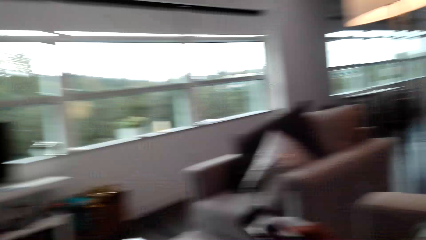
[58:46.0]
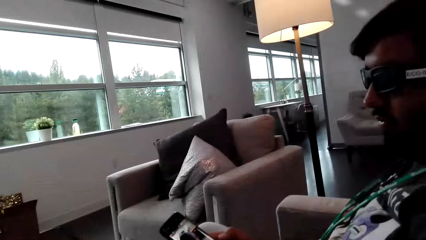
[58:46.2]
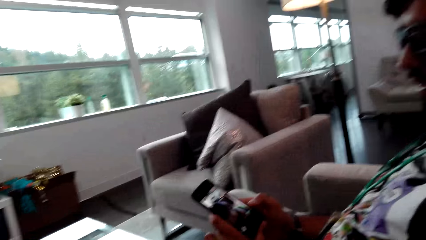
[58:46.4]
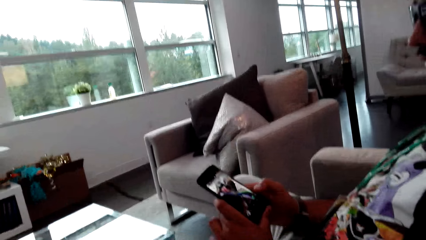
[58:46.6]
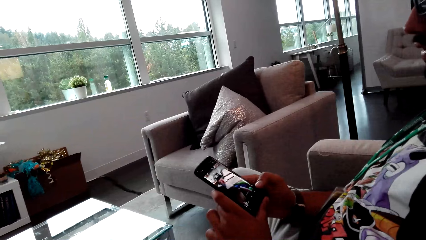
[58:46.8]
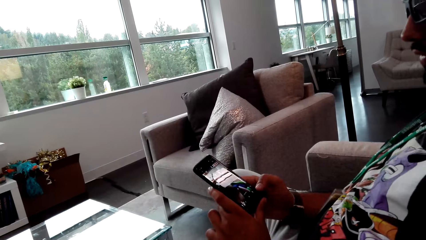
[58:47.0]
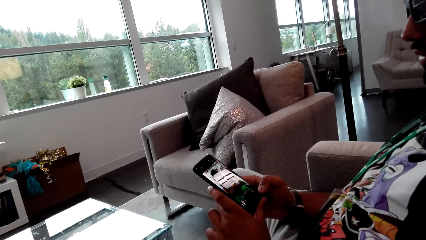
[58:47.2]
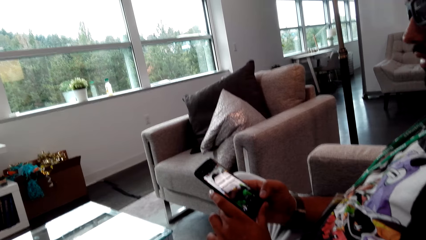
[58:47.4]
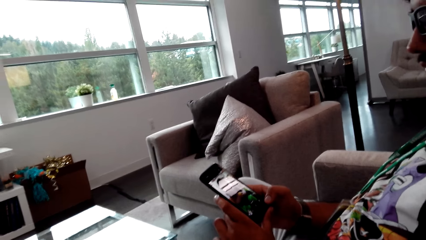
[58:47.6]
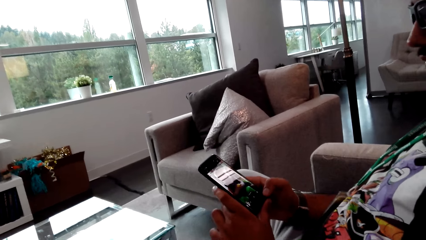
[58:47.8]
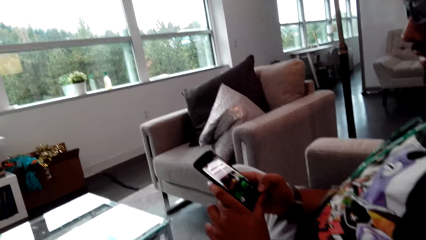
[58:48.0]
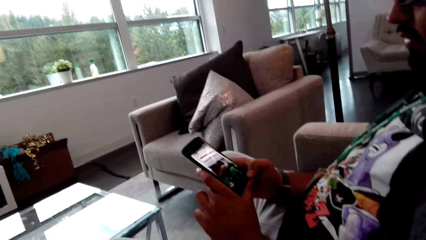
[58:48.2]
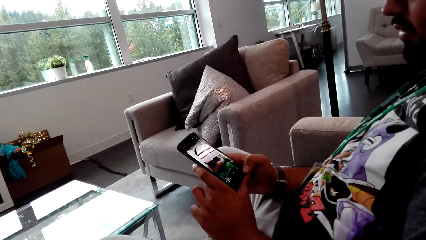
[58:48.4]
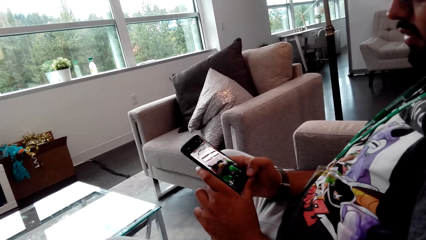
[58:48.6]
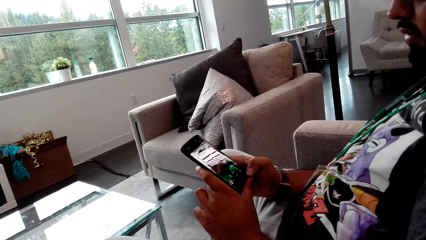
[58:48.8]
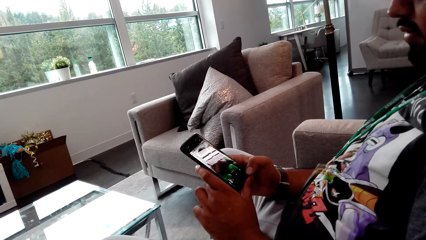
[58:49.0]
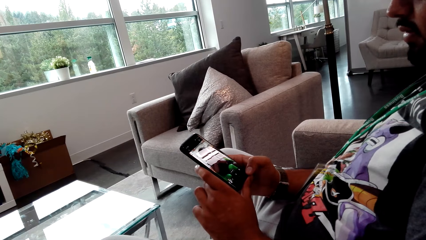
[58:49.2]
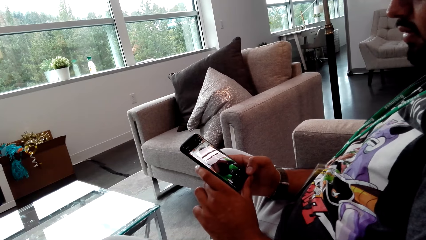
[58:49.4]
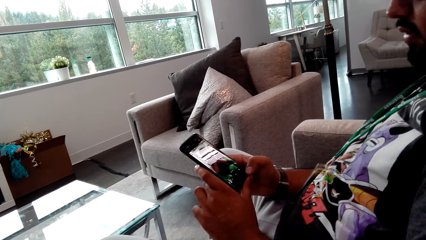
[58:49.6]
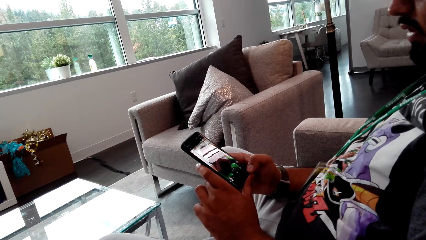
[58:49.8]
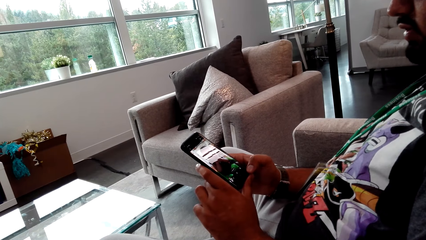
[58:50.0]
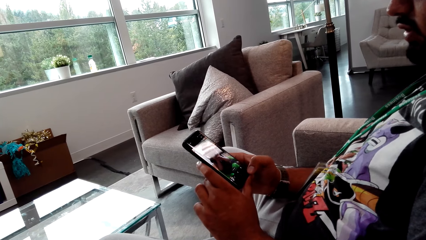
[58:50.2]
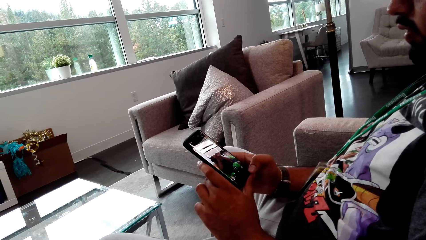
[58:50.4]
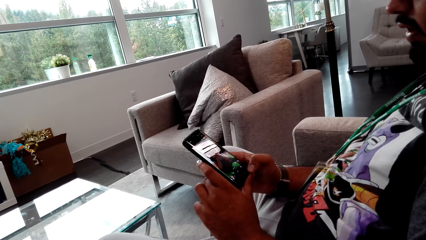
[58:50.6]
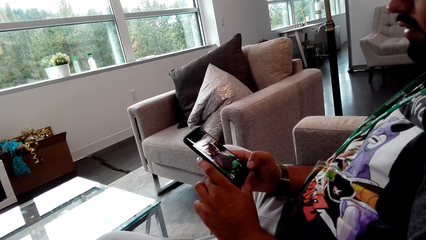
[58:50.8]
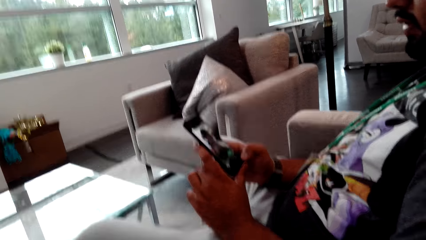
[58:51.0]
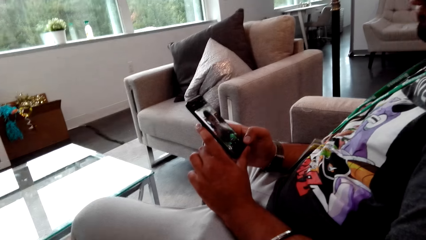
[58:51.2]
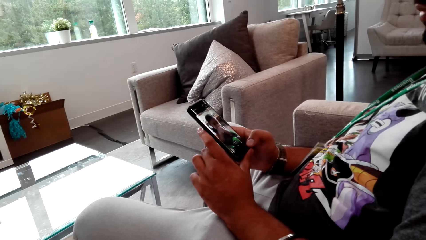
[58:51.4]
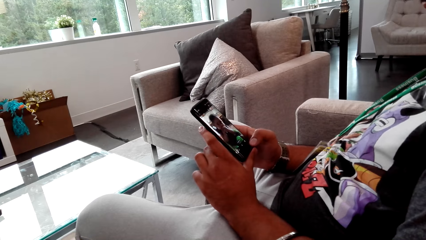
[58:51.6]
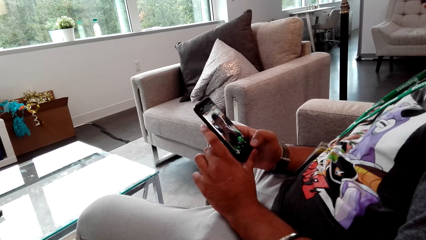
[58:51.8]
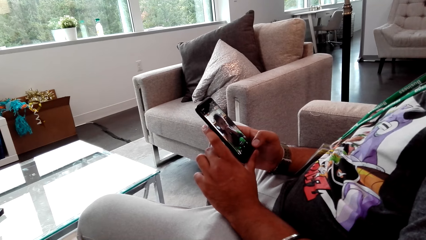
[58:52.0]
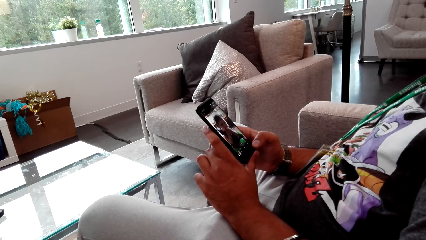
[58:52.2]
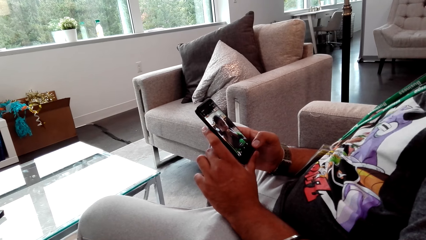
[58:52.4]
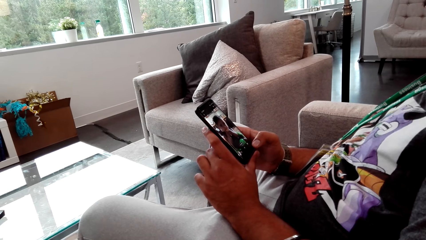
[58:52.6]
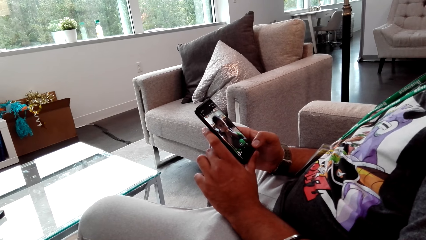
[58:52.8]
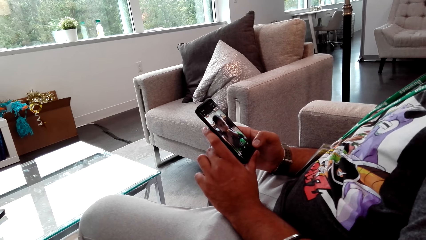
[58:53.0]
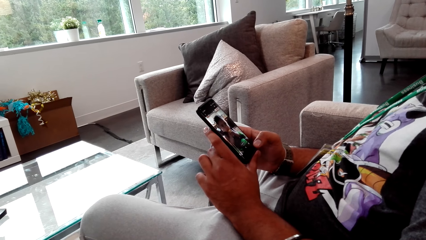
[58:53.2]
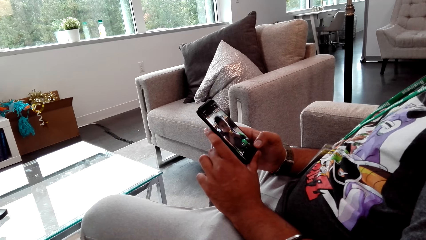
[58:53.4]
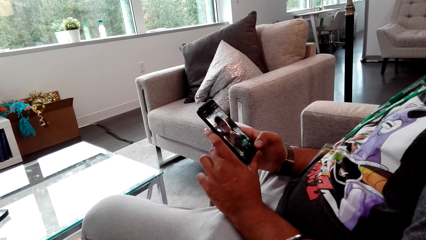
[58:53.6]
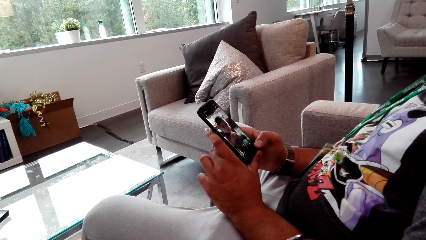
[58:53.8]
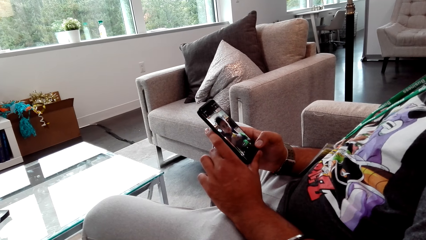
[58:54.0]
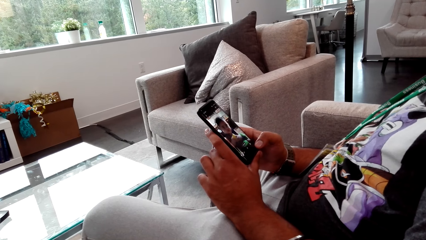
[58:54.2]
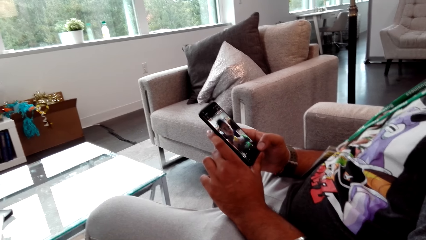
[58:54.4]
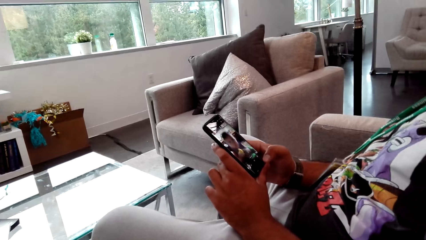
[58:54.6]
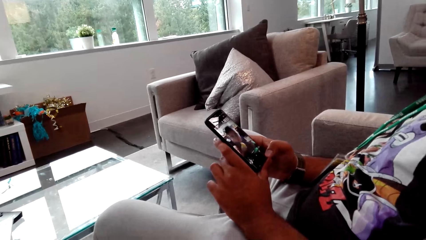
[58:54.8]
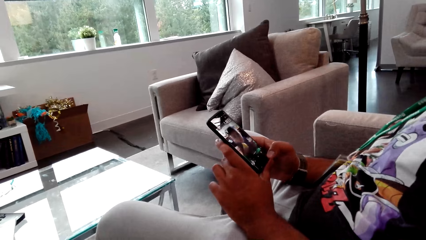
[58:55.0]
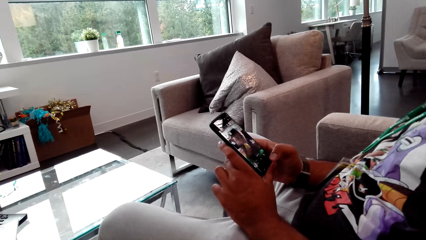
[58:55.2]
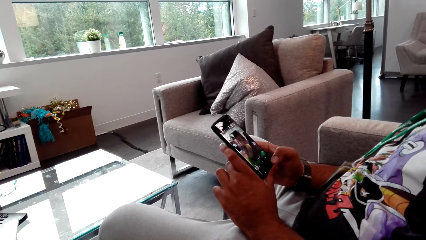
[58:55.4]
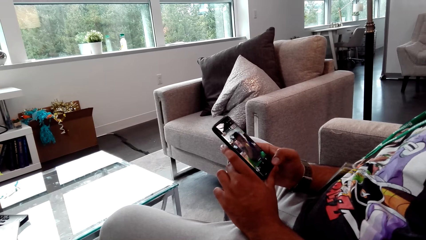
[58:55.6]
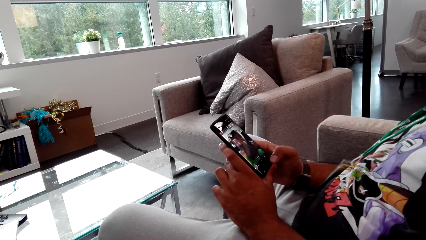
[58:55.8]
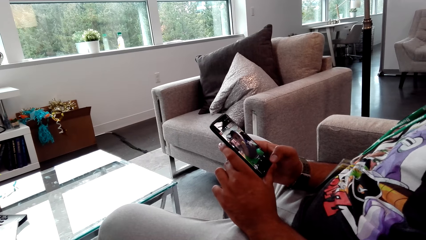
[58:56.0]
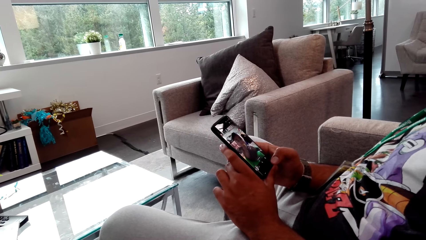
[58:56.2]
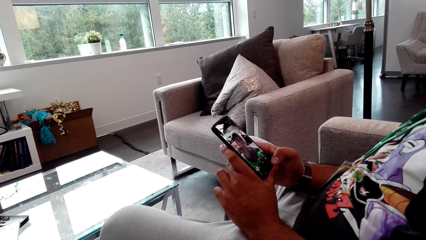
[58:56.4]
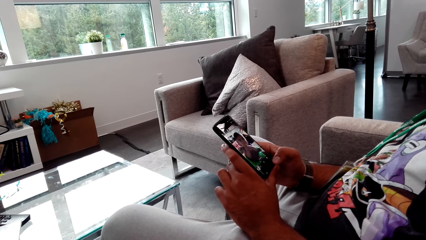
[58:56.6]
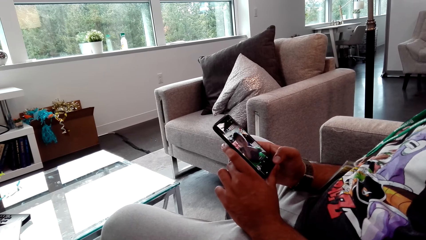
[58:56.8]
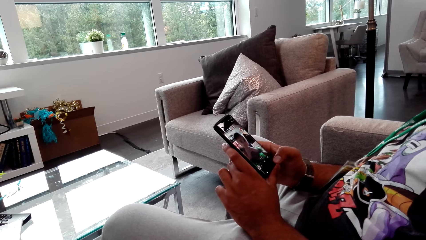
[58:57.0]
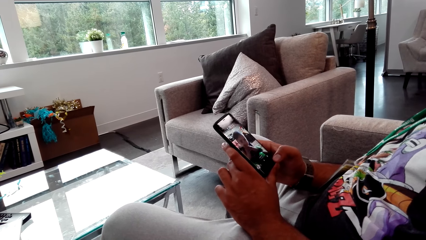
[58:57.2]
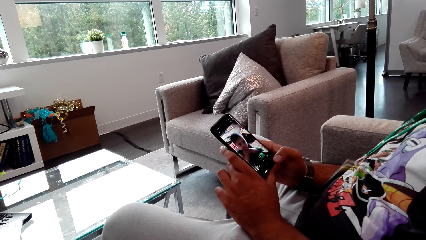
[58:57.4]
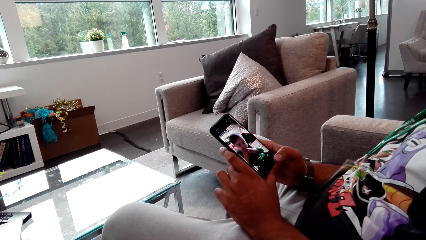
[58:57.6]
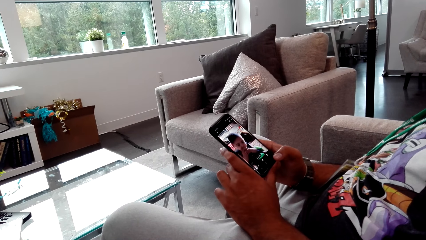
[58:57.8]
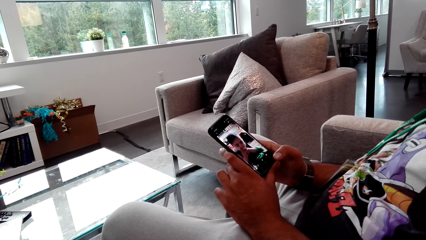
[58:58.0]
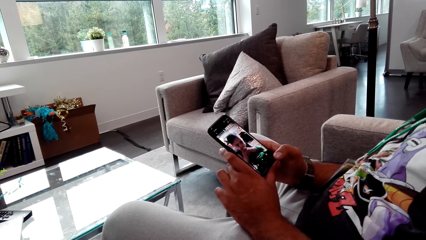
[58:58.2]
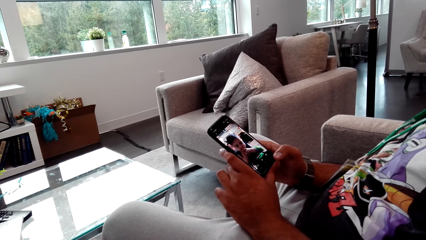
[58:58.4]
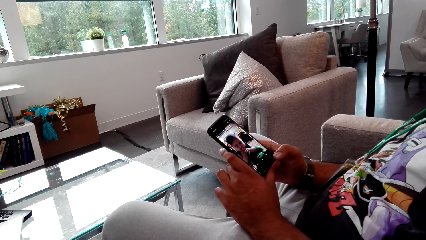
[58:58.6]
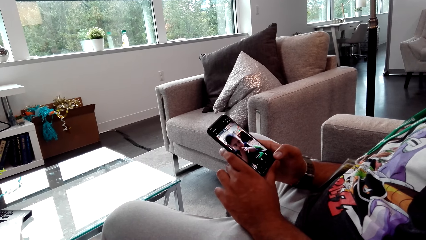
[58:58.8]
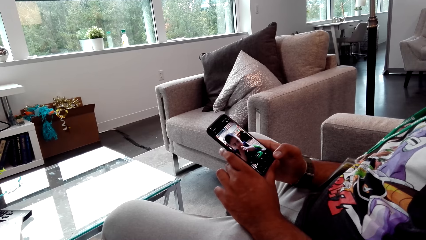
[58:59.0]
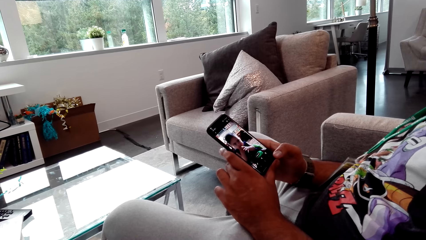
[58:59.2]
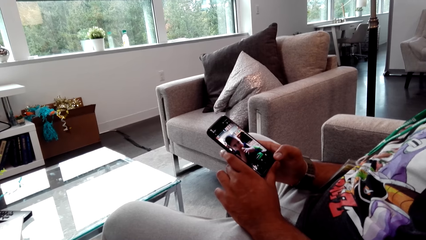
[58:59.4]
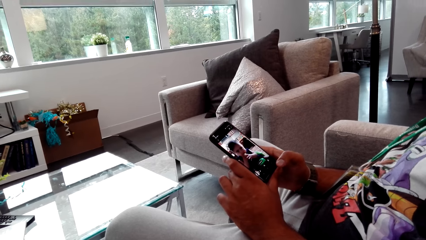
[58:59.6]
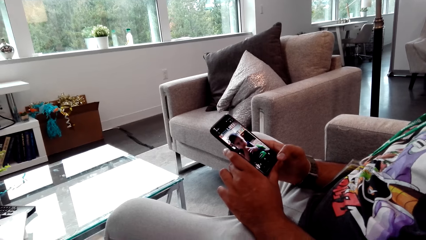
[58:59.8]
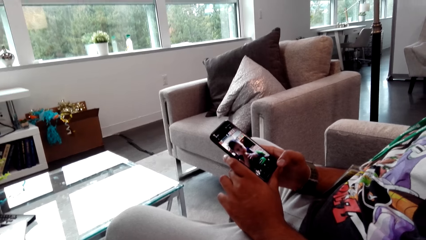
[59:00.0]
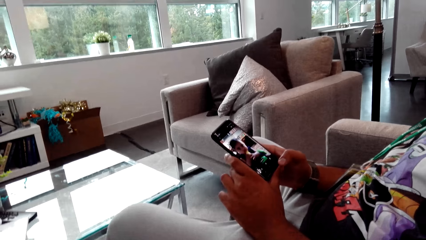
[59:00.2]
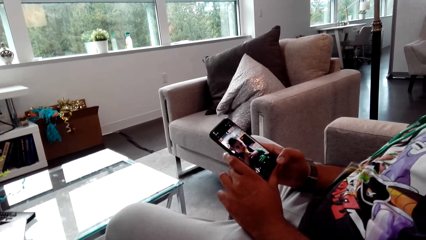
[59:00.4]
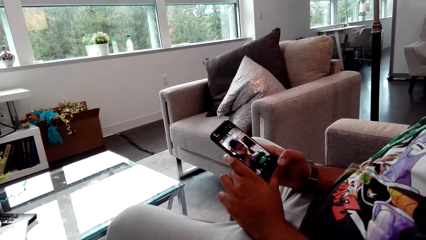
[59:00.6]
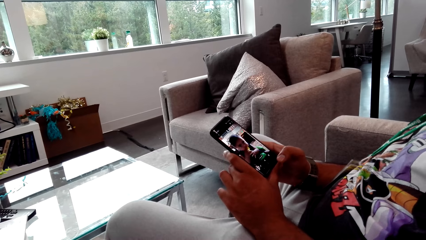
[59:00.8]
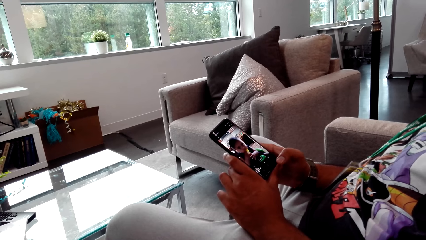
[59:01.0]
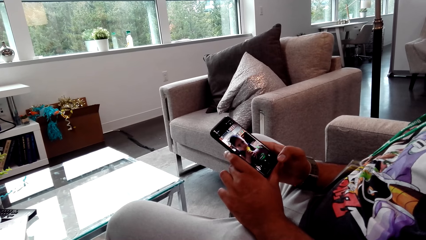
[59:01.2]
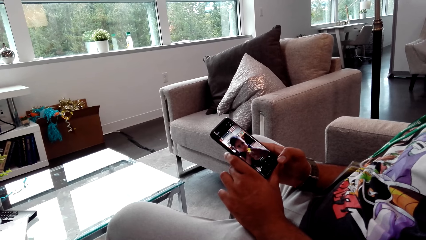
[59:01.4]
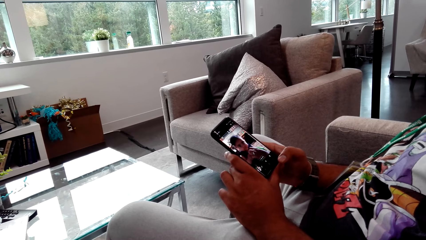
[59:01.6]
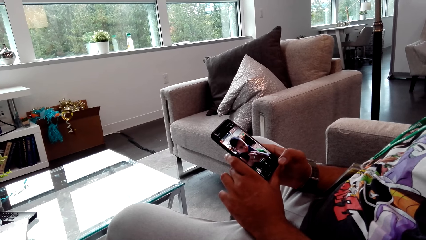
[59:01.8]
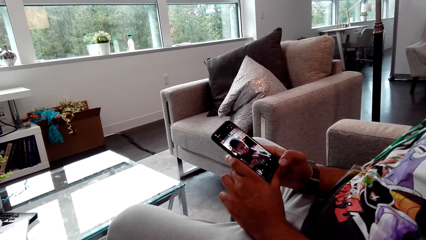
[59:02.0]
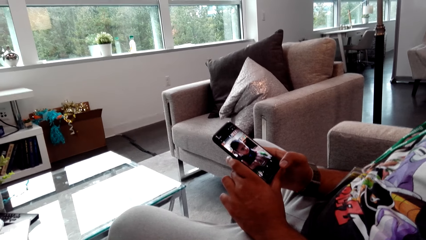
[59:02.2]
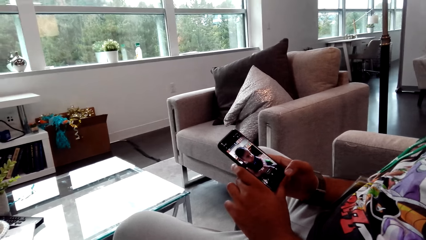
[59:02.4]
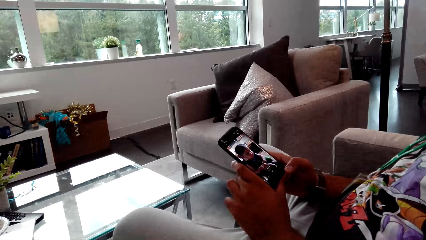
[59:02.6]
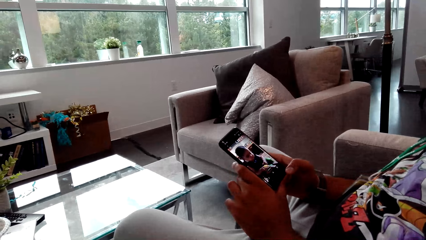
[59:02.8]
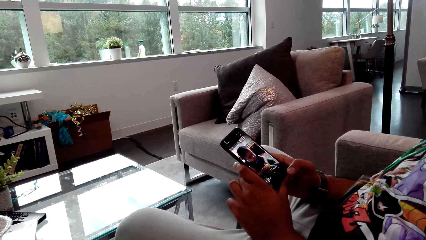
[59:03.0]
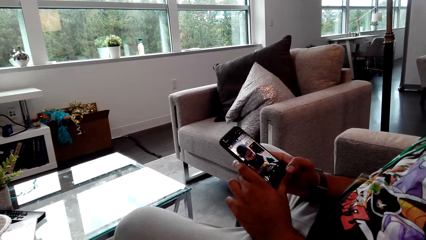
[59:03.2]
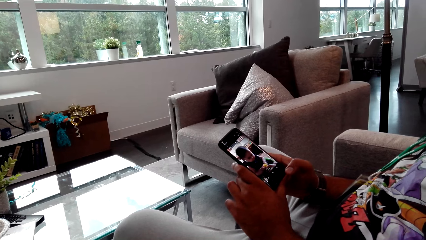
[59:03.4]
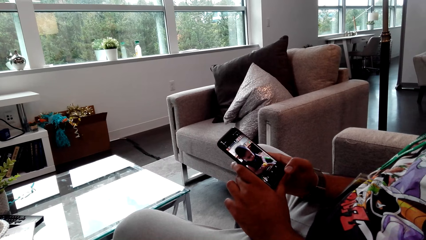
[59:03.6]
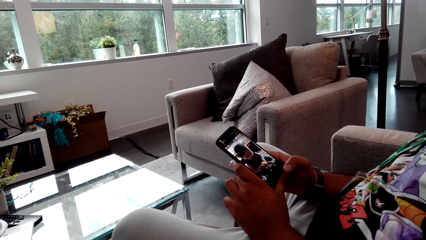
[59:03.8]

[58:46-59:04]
A man talks to the camera wearer. The camera wearer looks at the phone. The man talks to the camera wearer.
